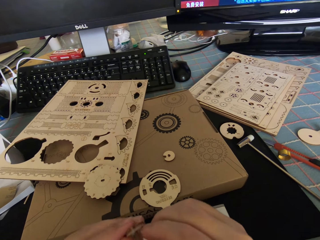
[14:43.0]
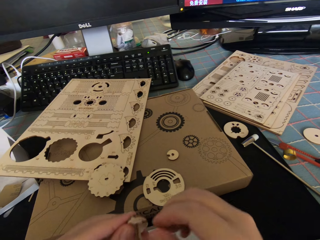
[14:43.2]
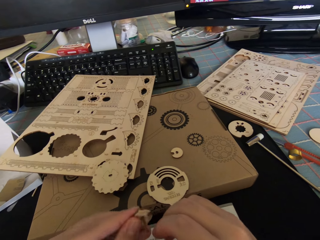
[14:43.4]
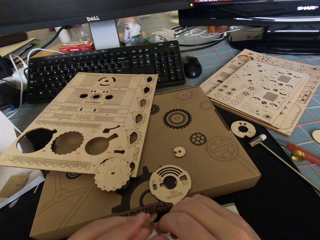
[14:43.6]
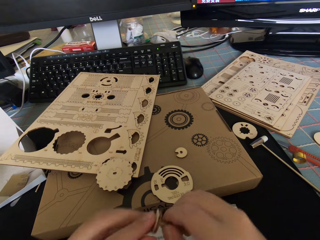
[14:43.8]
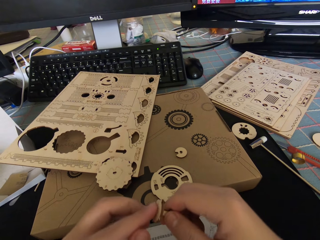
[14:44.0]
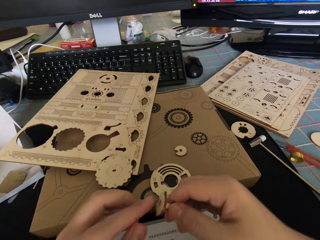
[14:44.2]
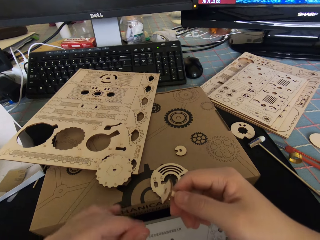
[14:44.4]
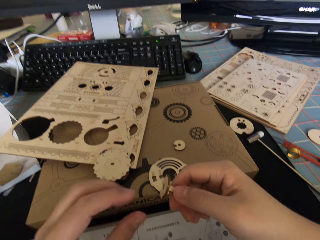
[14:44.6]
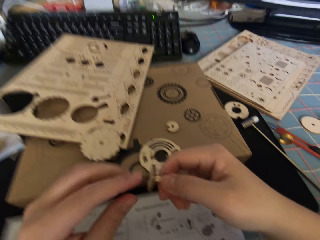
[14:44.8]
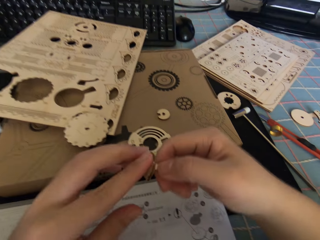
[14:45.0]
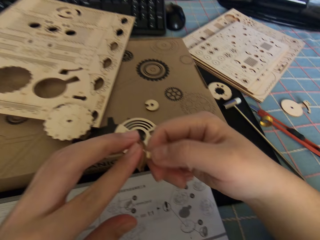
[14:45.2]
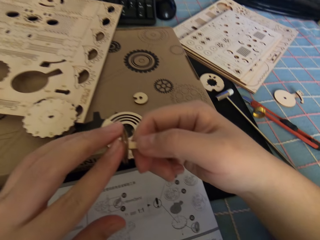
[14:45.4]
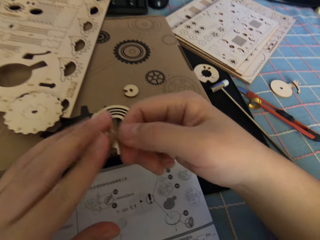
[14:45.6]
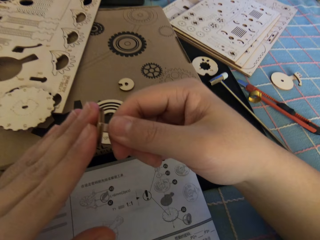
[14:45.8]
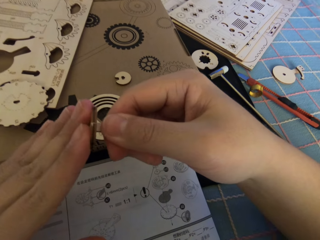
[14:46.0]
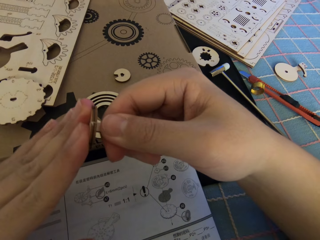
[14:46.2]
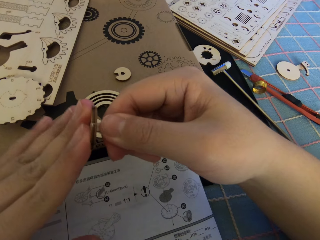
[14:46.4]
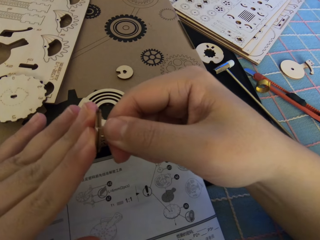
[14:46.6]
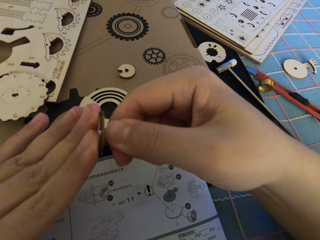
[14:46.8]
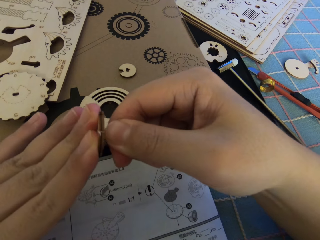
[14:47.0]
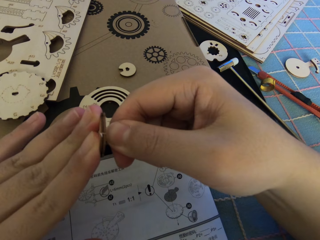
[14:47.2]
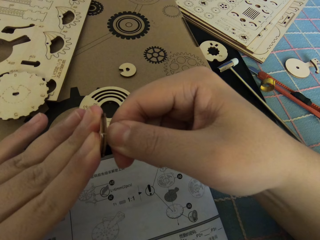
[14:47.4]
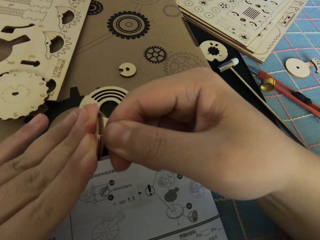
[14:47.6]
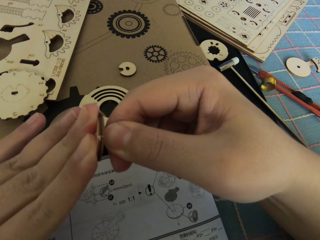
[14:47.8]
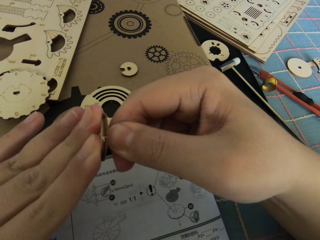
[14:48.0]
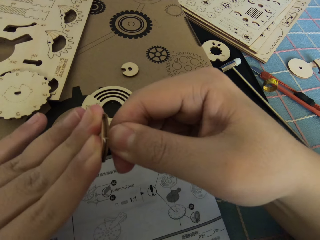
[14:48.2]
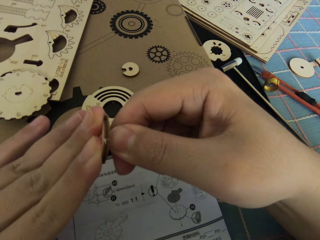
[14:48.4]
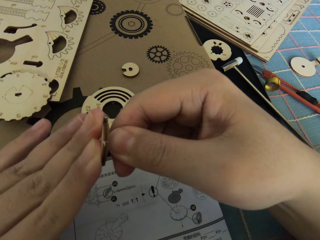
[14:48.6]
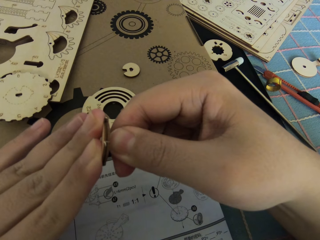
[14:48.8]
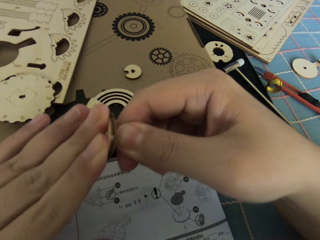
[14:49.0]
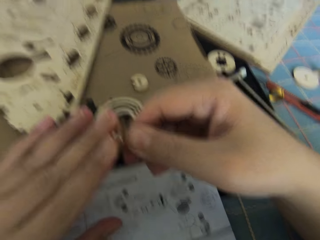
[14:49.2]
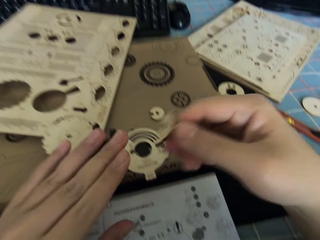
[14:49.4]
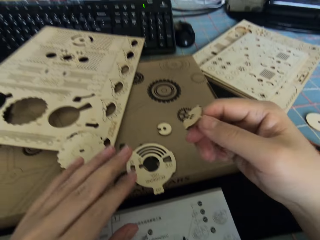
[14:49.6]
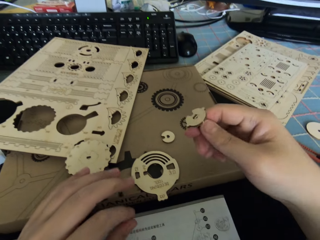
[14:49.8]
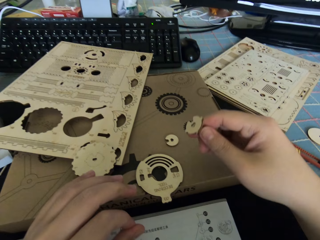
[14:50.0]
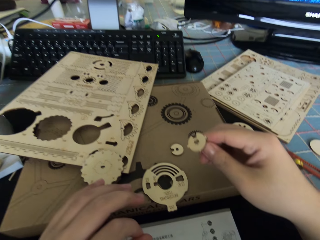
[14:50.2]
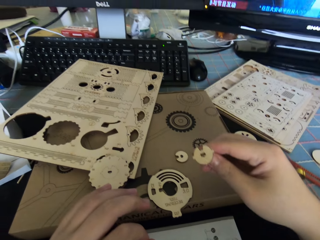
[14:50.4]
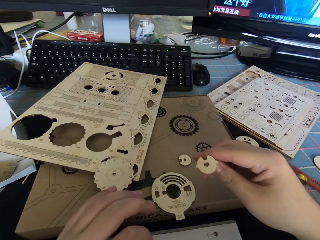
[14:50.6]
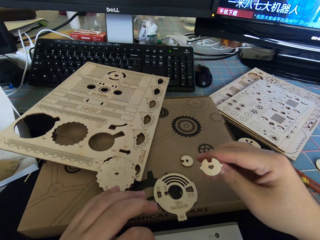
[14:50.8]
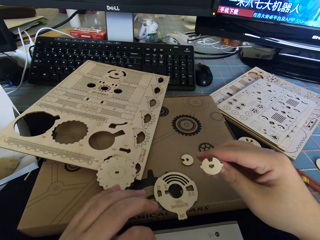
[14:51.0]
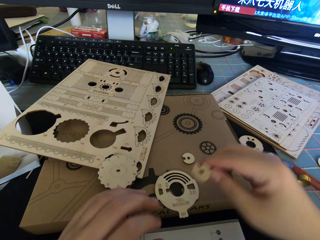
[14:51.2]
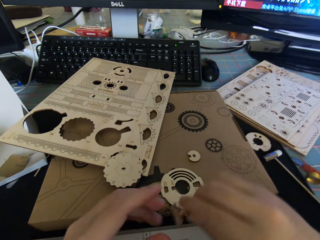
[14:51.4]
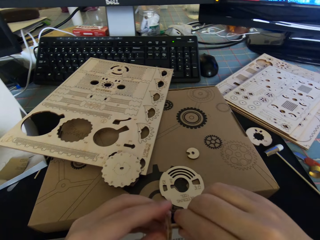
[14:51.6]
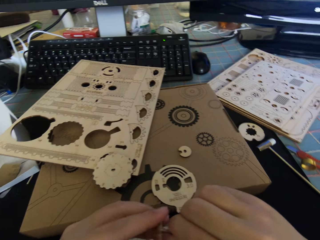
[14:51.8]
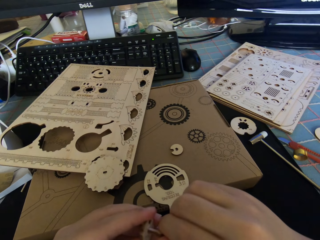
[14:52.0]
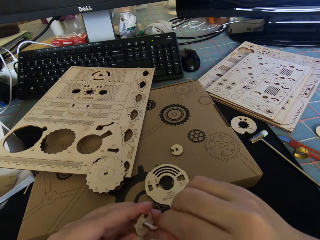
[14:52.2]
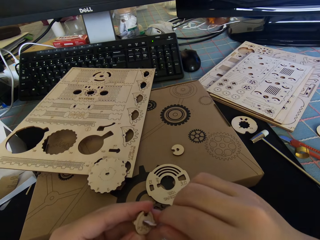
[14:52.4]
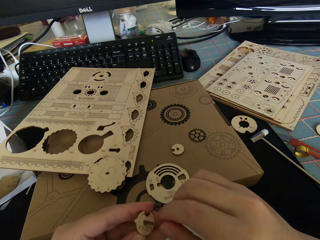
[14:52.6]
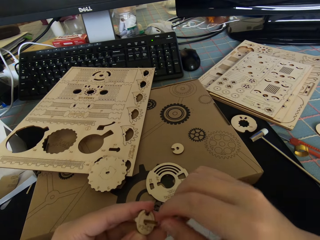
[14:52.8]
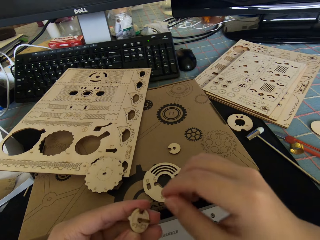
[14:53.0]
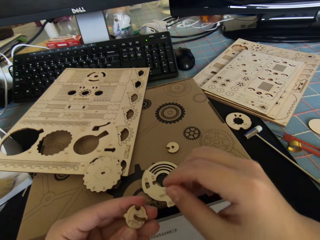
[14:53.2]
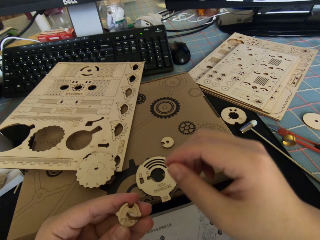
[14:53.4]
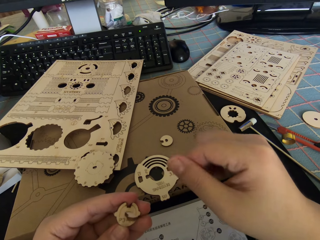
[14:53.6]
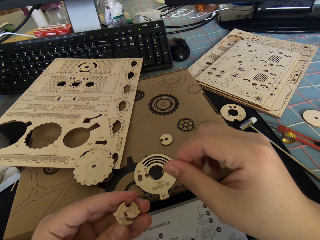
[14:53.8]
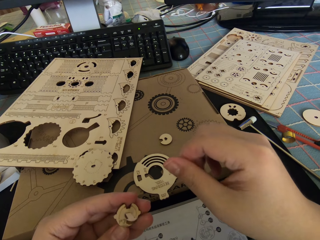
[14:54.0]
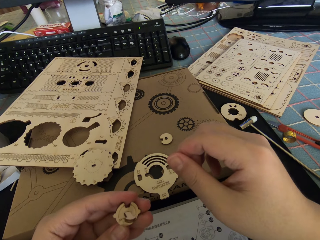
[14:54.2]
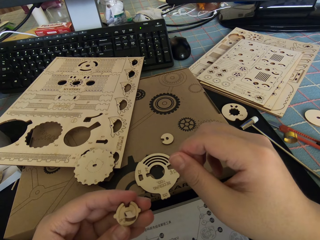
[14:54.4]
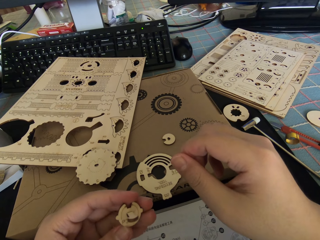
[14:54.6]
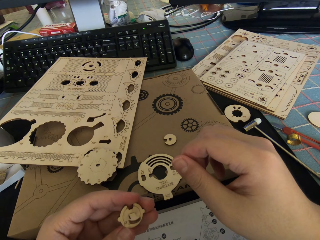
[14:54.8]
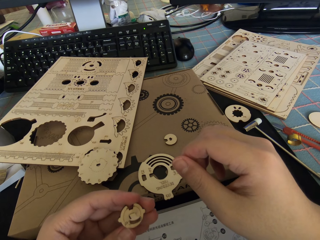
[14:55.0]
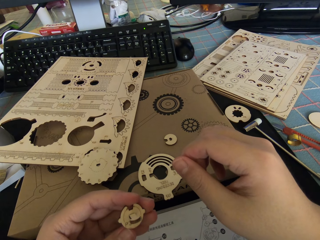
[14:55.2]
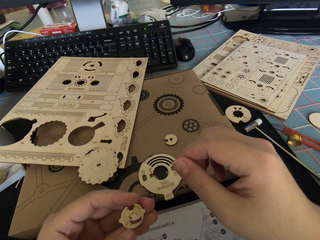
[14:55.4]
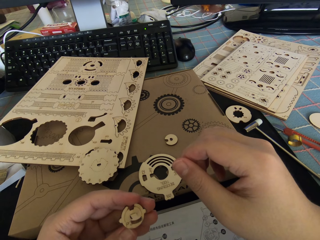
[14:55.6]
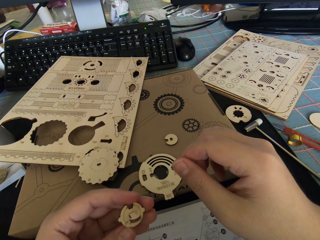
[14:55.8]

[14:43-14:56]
The camera wearer removes the hand from the gear parts. They touch the gear parts. They move the gear parts away. They hold the gear part with the left hand. They rub fingers.

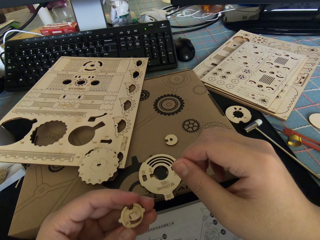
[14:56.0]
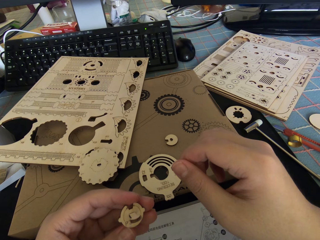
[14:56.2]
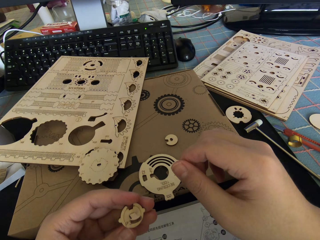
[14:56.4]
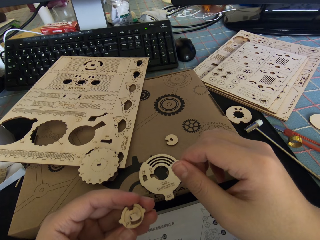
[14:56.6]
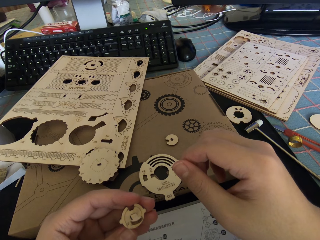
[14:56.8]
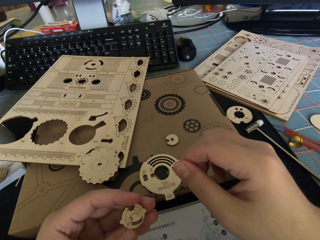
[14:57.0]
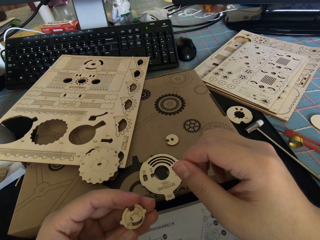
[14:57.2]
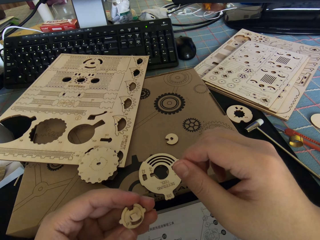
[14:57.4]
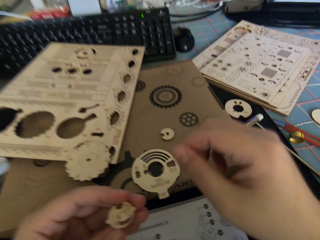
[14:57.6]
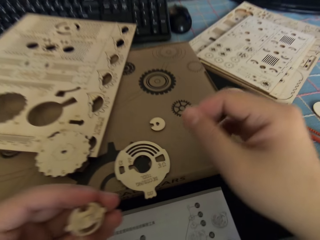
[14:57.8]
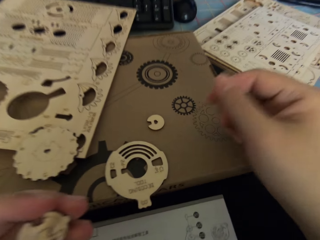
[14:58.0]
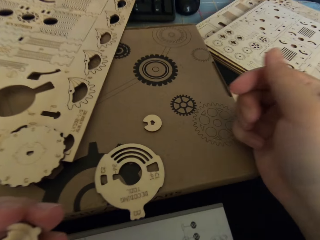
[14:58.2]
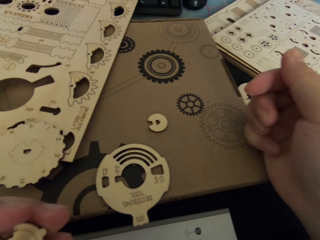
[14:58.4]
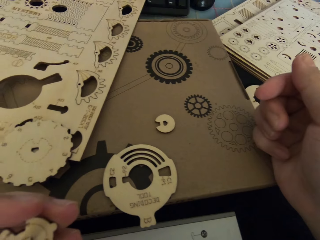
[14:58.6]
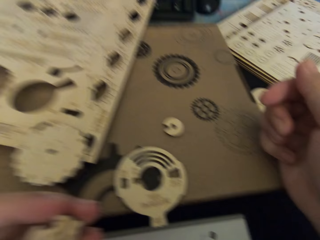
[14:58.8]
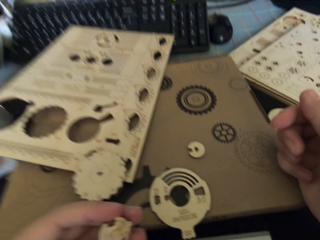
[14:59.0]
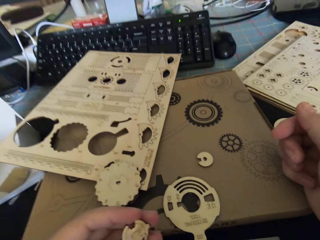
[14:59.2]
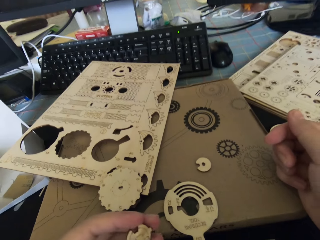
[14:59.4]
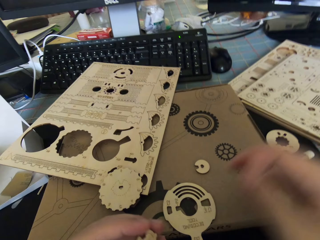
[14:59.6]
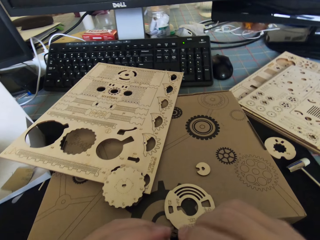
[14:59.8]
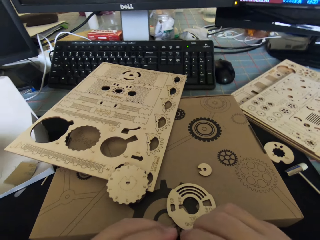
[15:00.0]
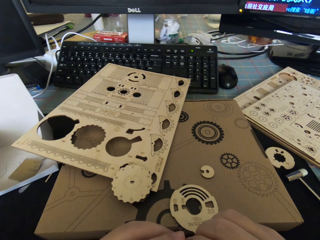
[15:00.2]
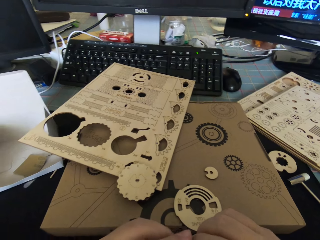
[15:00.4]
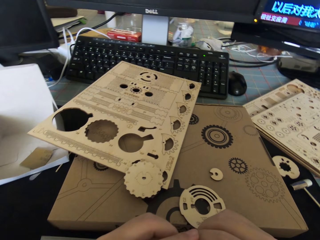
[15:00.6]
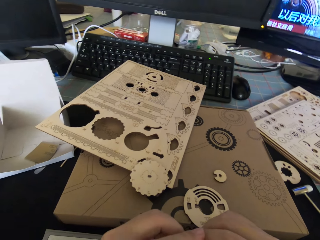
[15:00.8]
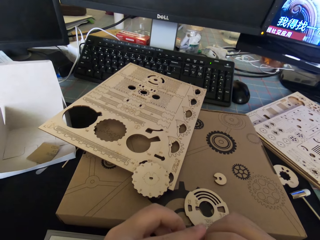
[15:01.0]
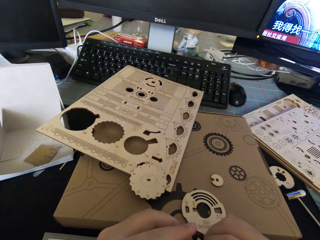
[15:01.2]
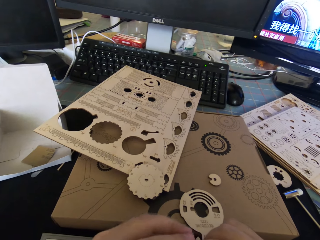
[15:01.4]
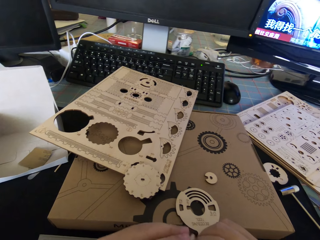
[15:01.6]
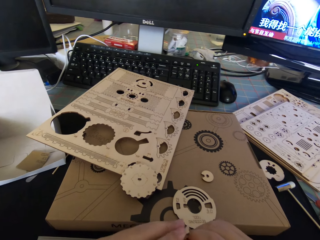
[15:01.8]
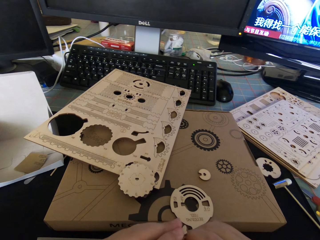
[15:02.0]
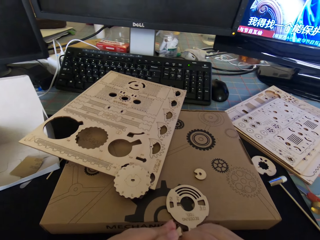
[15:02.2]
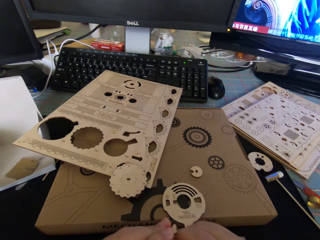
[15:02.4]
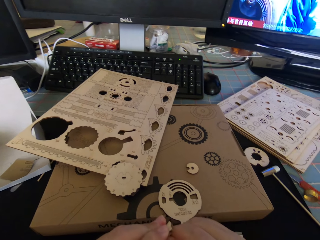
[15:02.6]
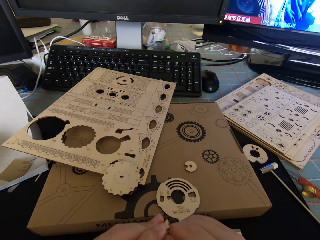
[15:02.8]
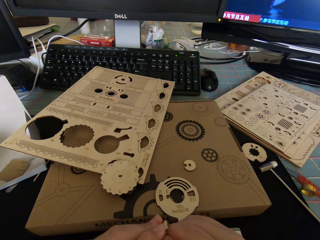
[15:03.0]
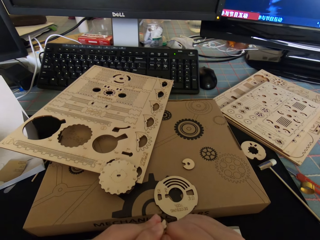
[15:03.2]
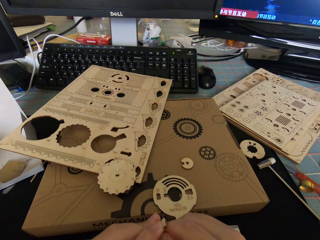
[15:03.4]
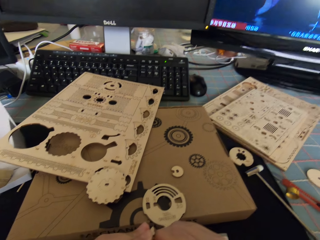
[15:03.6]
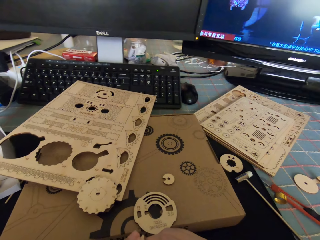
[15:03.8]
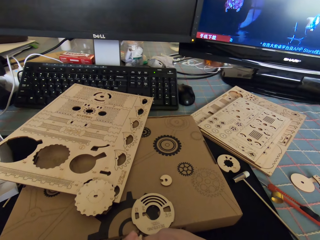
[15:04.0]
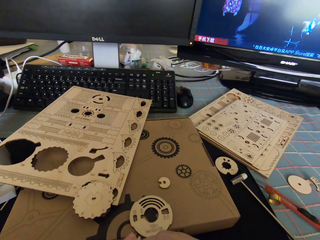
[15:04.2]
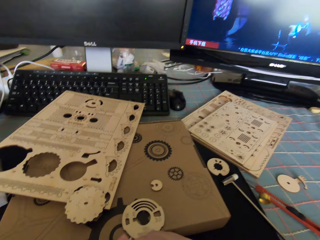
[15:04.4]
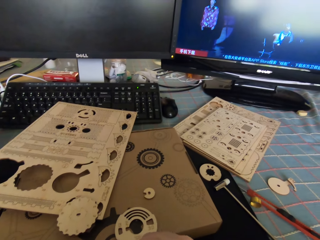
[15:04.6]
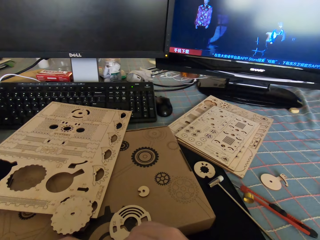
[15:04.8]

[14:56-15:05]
The camera wearer holds the gear parts.
